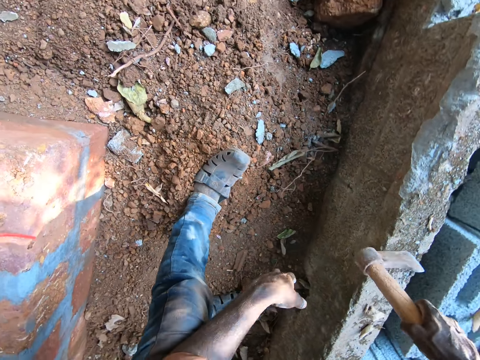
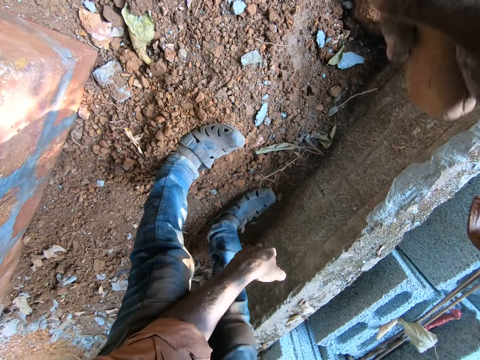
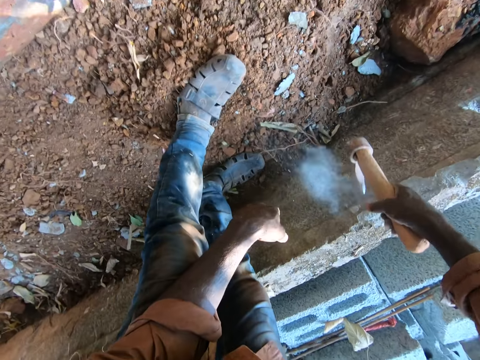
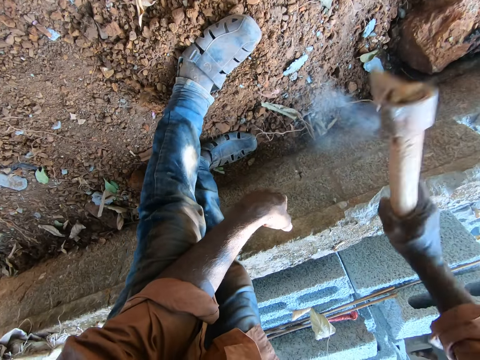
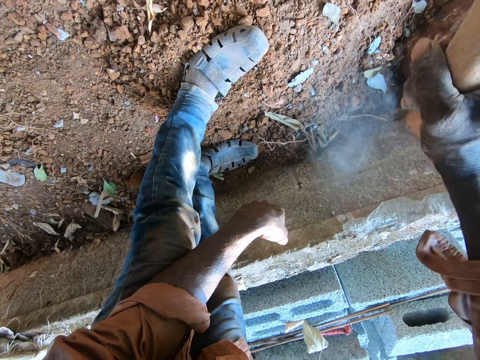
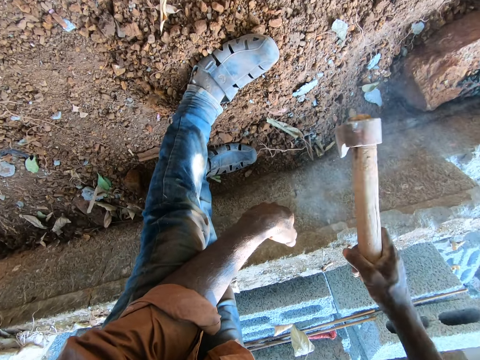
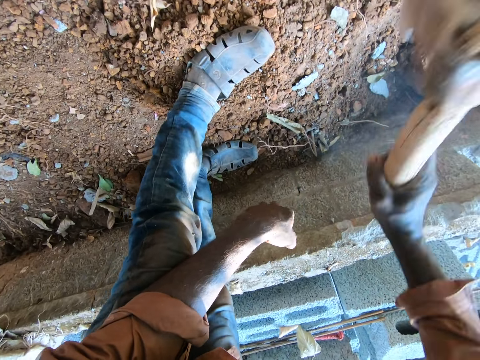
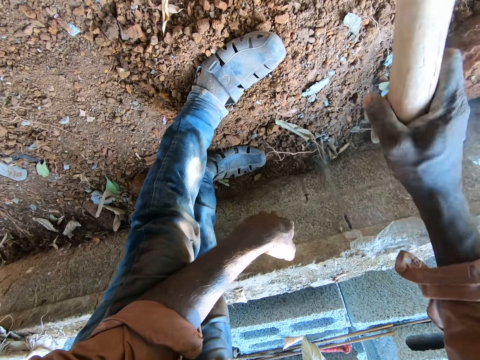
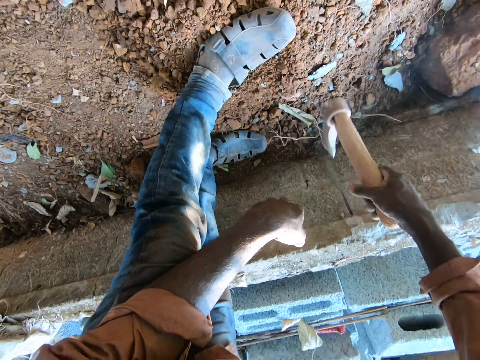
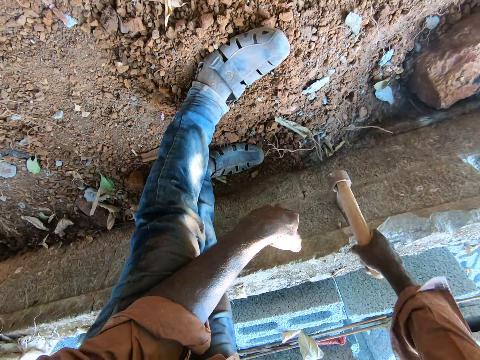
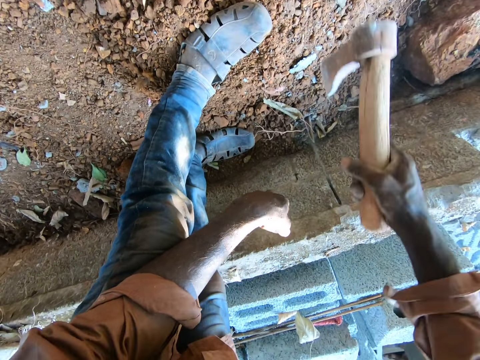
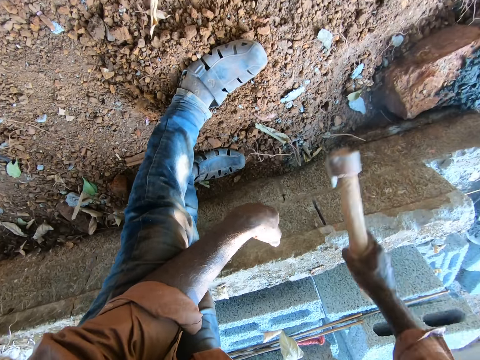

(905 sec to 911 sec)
The camera wearer hits a brick wall with an axe.

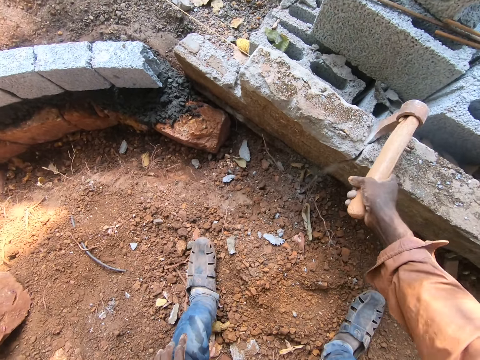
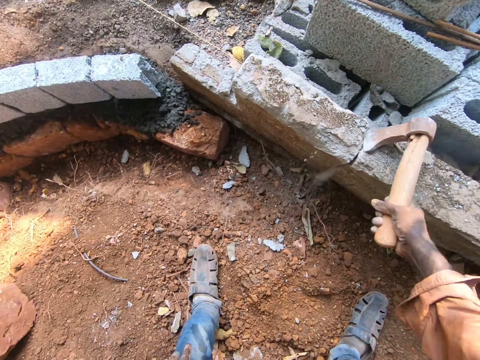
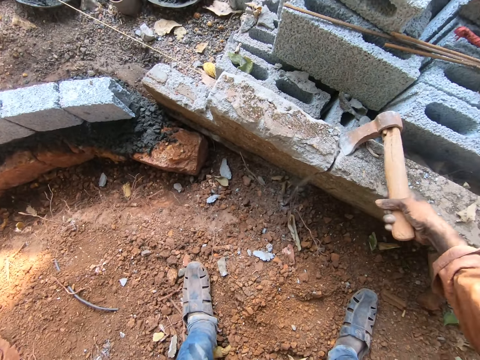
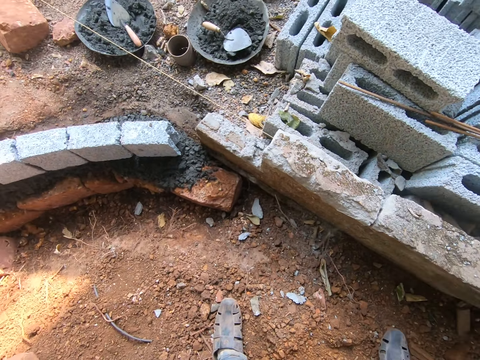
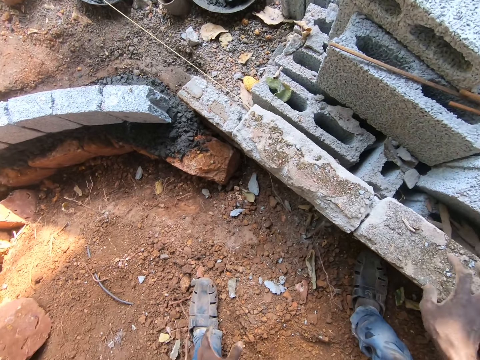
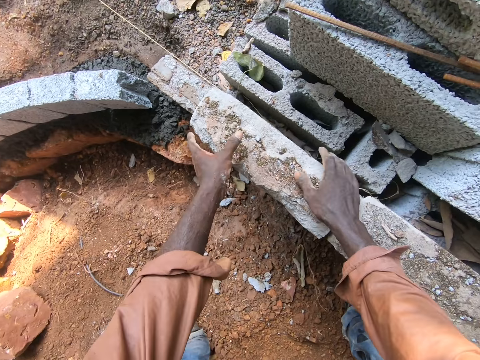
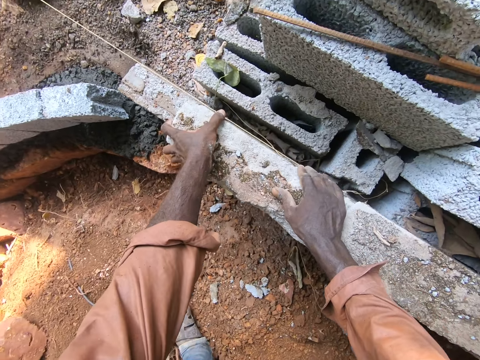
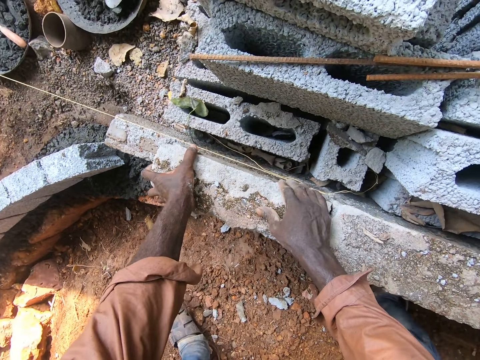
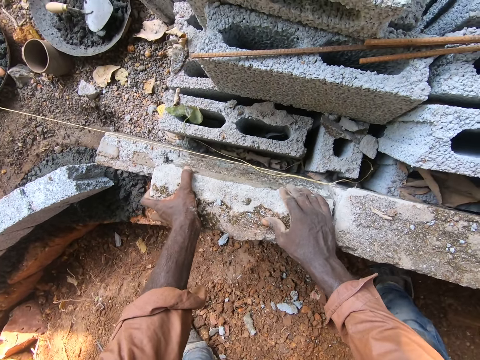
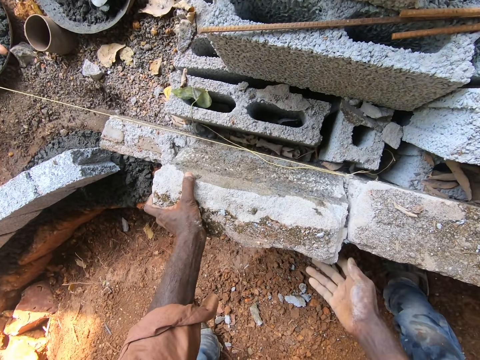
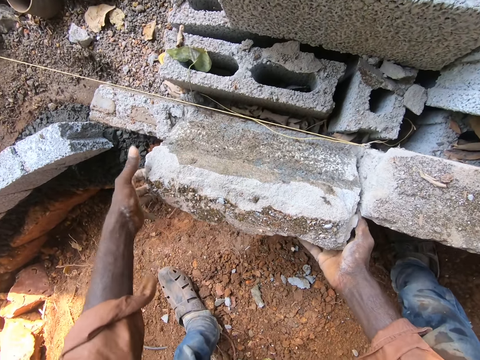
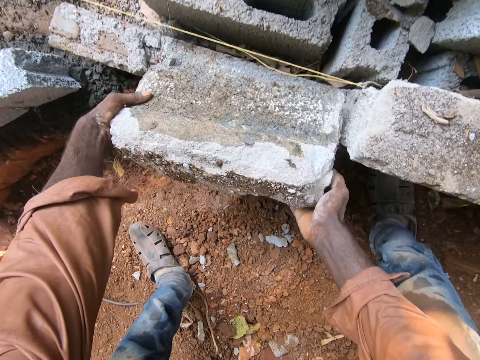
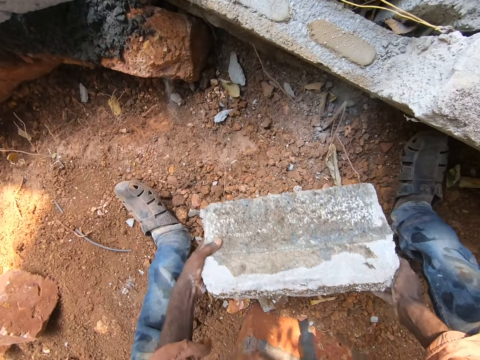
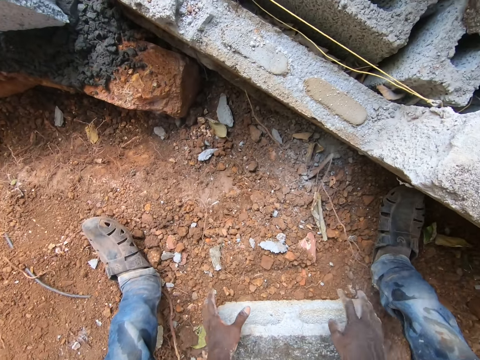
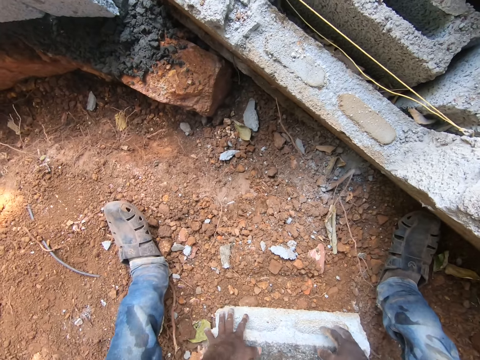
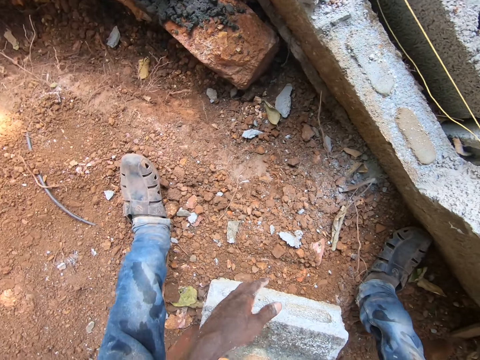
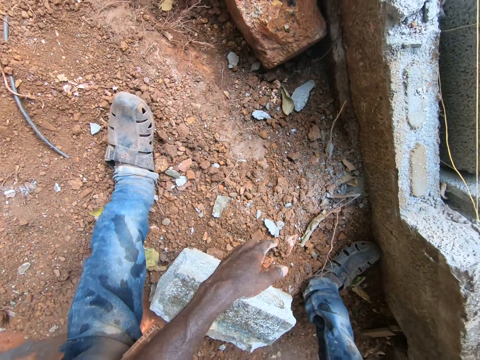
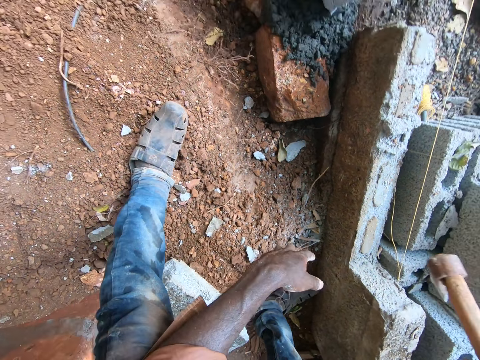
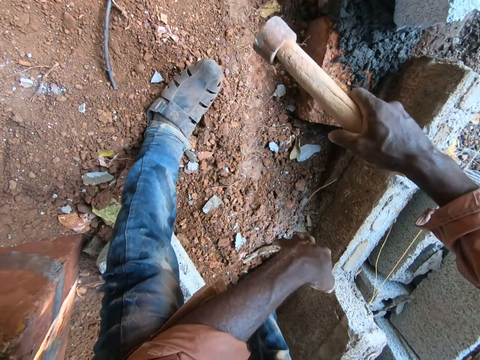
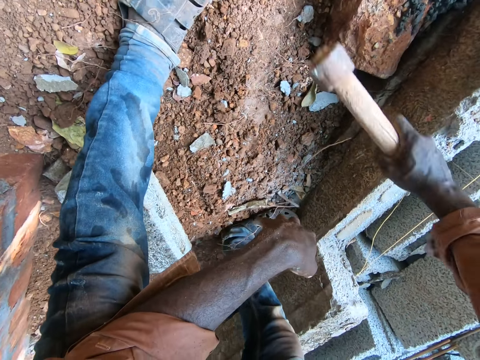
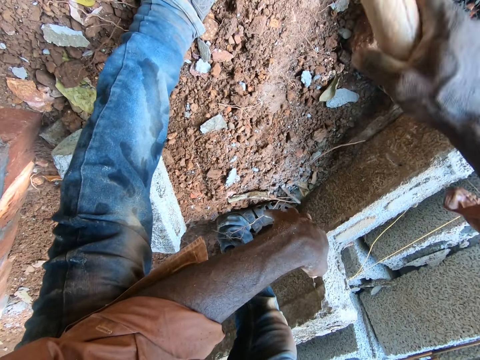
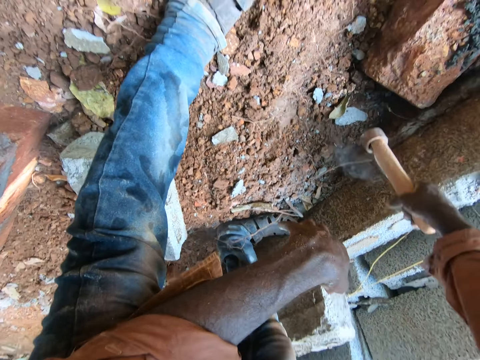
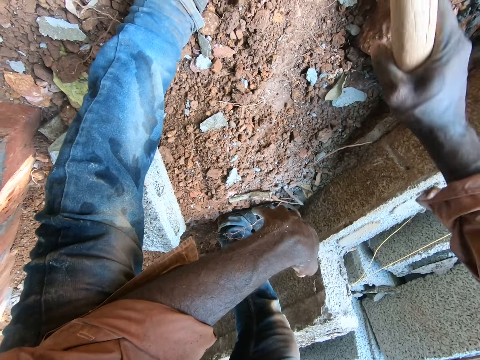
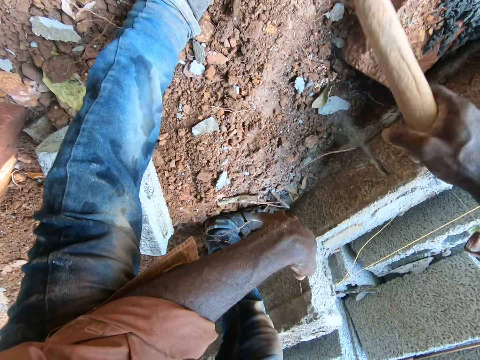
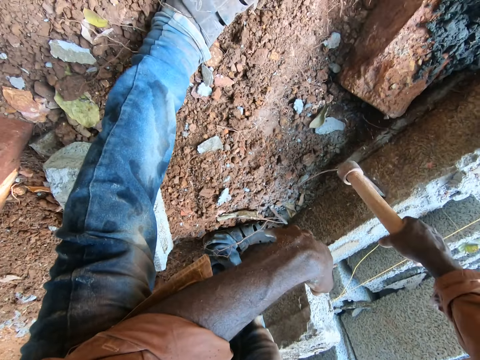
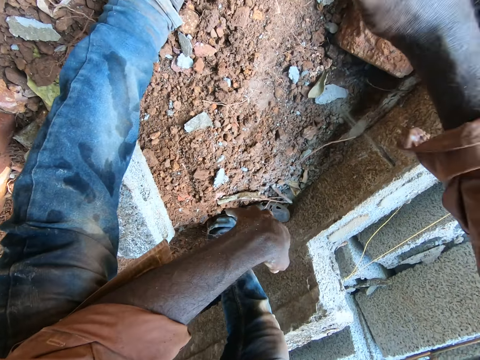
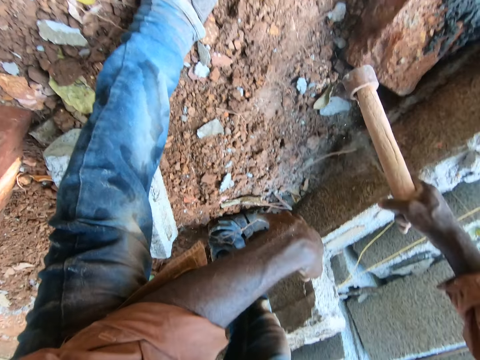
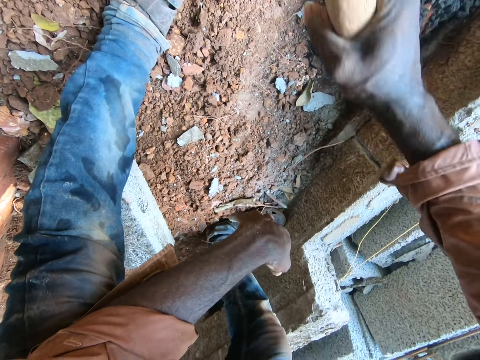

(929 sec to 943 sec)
The camera wearer throws an axe. They pick a brick from the wall. They put the brick on the ground. They pick up the axe. They hit the brick wall with the axe.

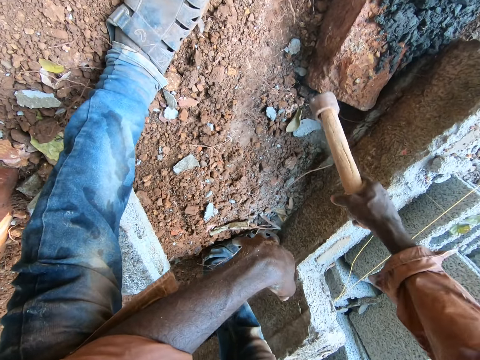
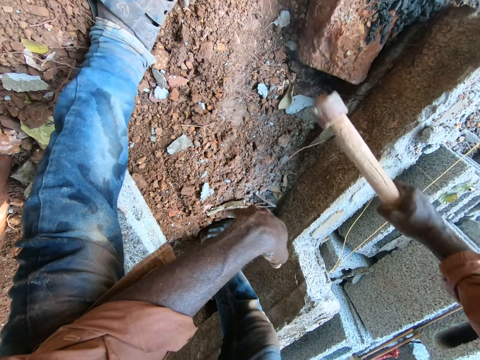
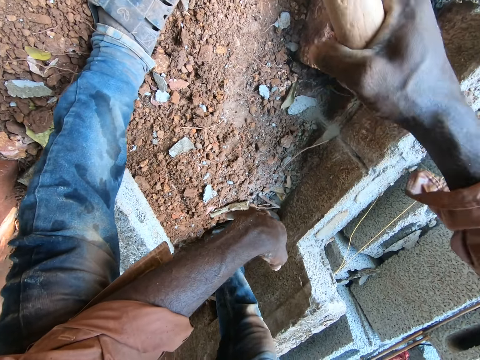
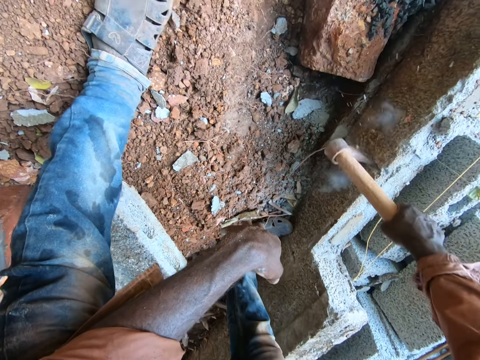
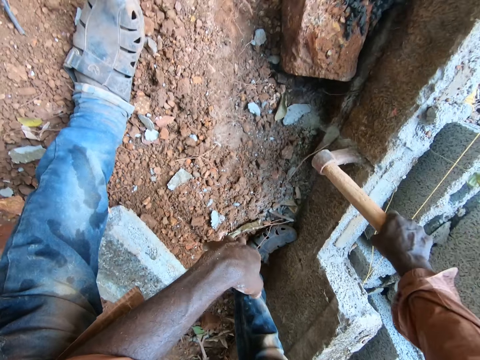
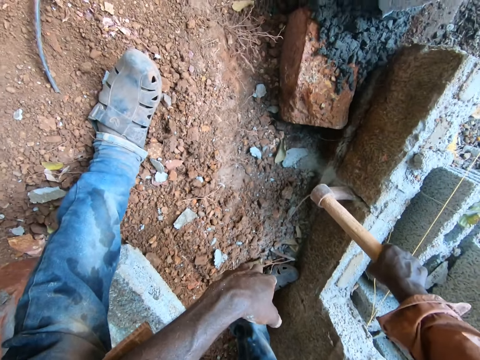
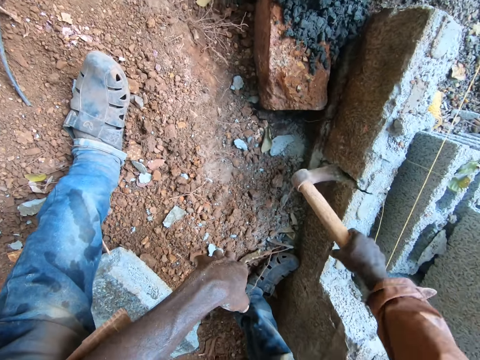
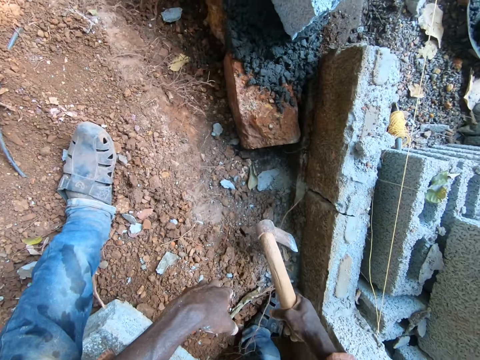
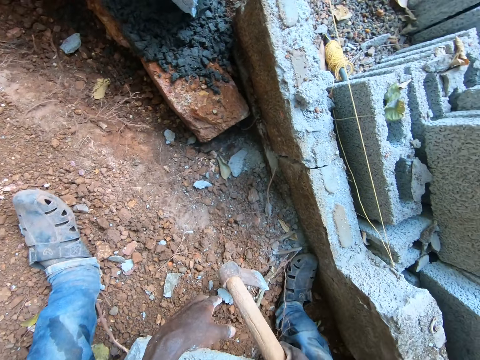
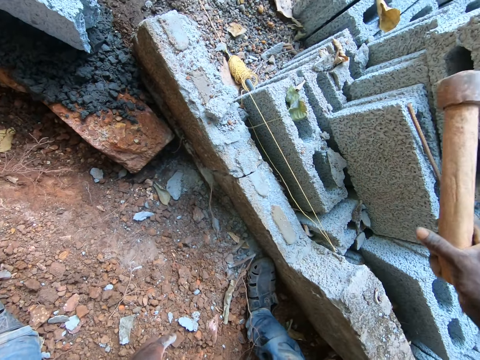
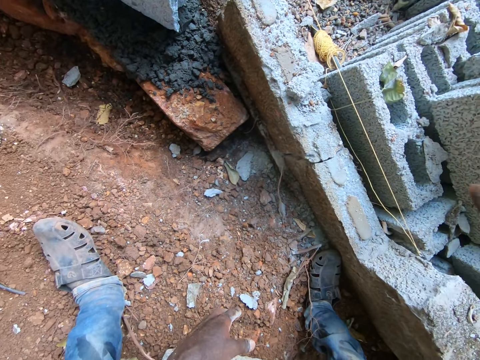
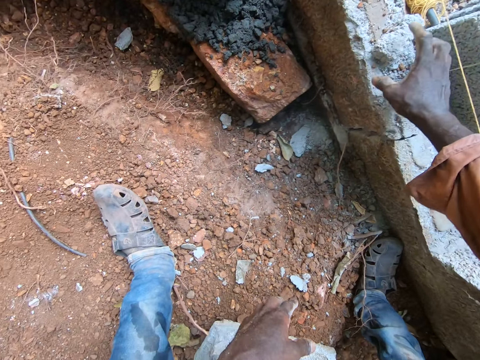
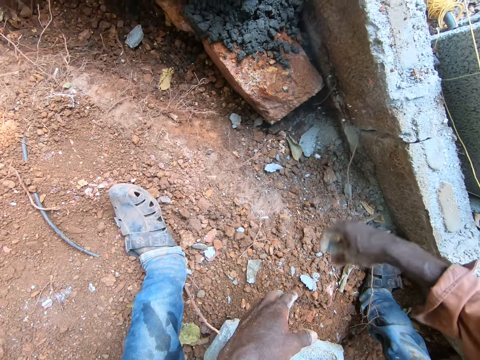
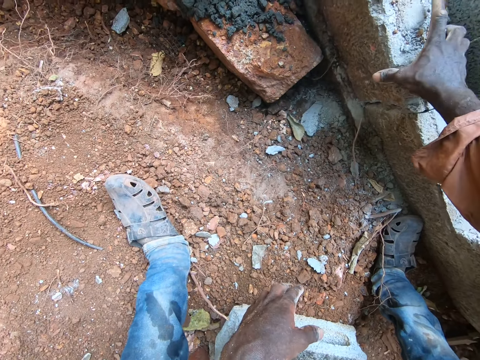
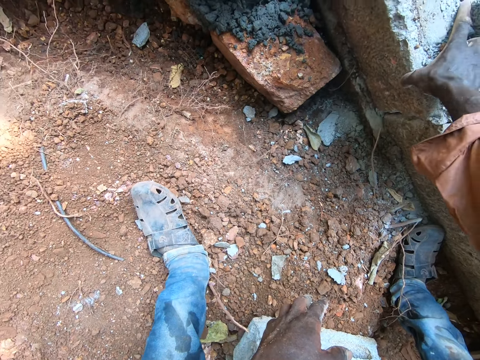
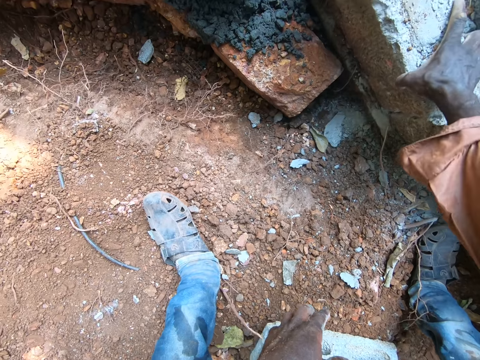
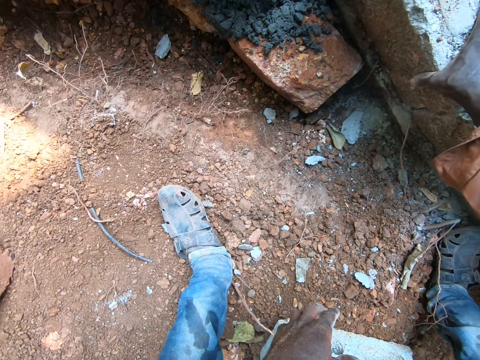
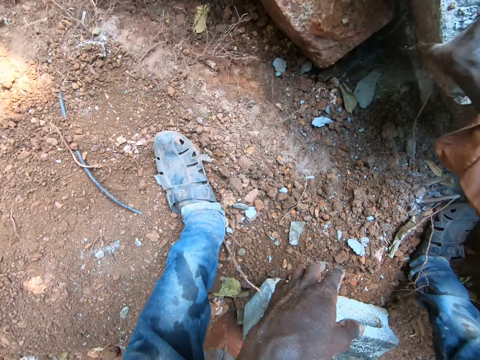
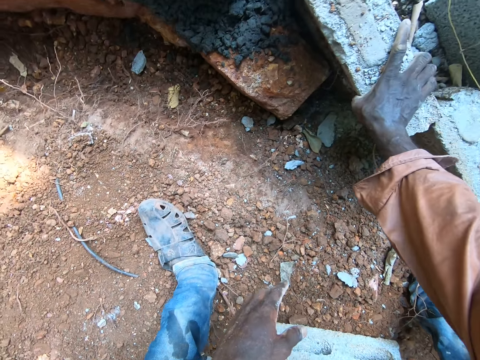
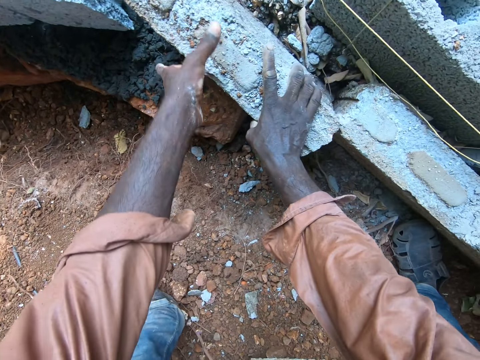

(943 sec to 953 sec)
The camera wearer throws an axe. They remove dirt from a brick. They pick small bricks and throw the small bricks down. They pick the brick from the wall.
